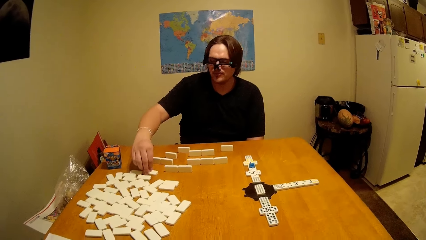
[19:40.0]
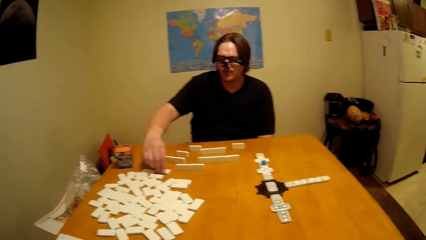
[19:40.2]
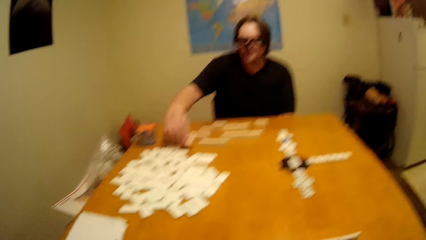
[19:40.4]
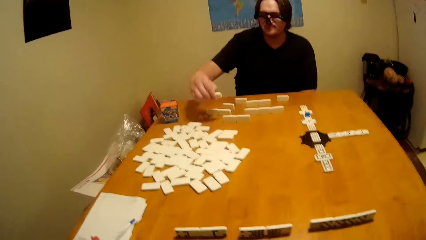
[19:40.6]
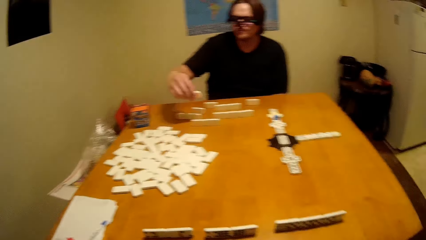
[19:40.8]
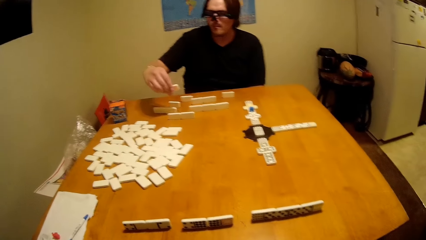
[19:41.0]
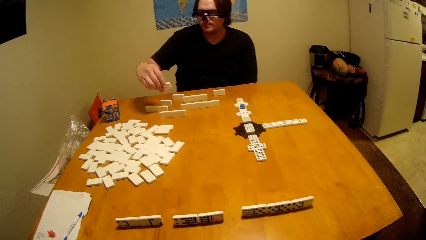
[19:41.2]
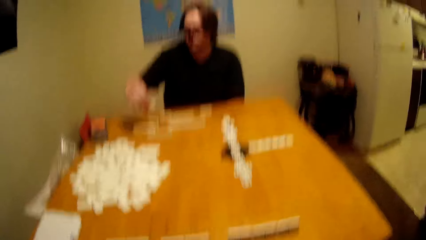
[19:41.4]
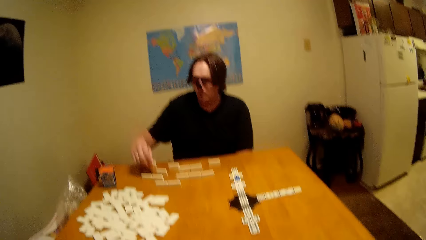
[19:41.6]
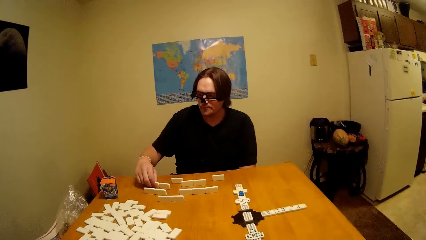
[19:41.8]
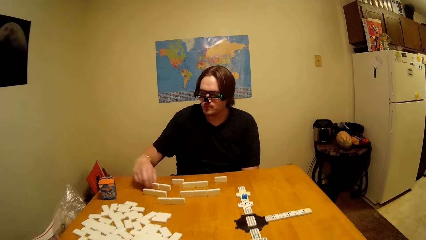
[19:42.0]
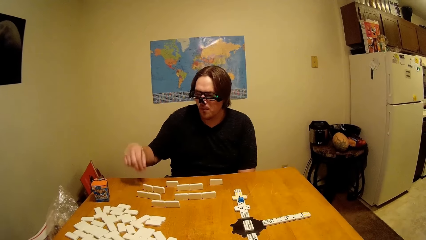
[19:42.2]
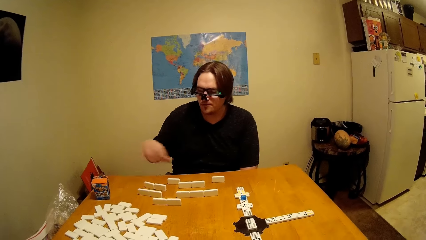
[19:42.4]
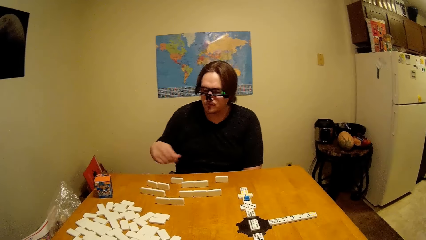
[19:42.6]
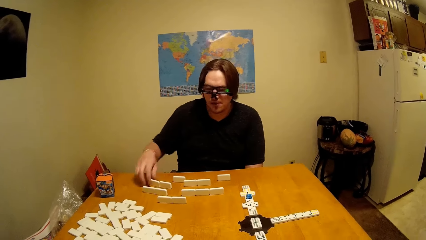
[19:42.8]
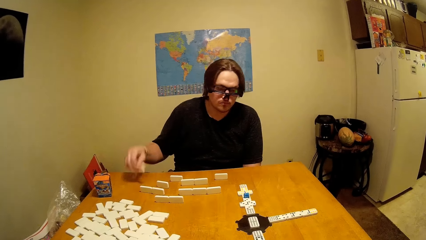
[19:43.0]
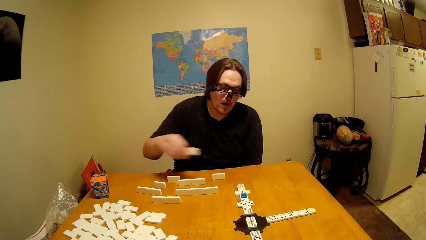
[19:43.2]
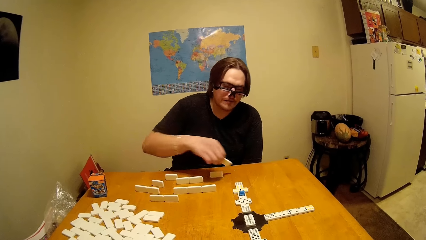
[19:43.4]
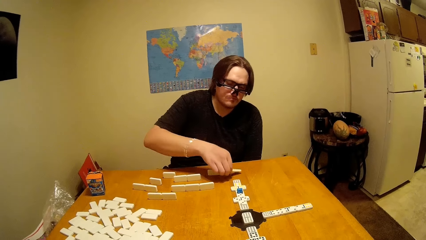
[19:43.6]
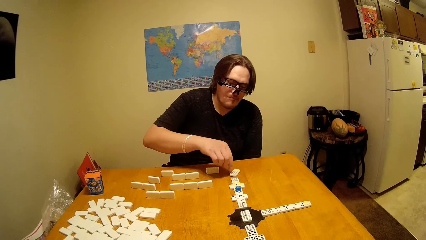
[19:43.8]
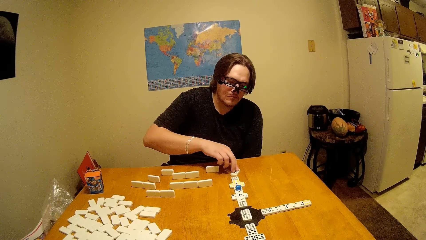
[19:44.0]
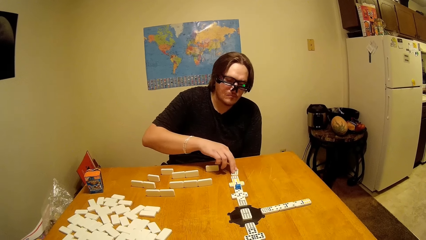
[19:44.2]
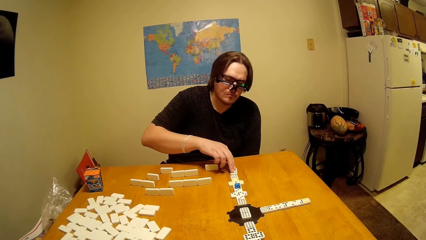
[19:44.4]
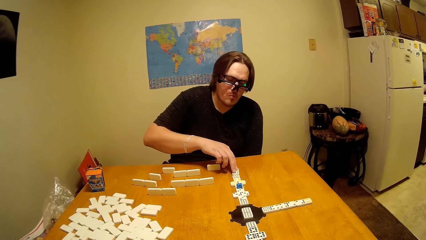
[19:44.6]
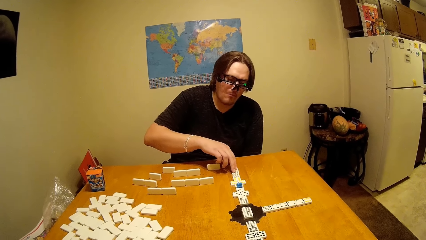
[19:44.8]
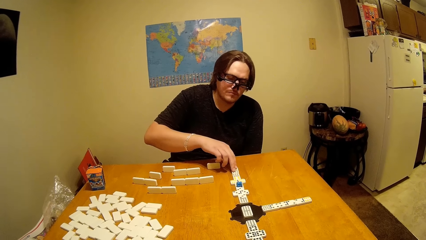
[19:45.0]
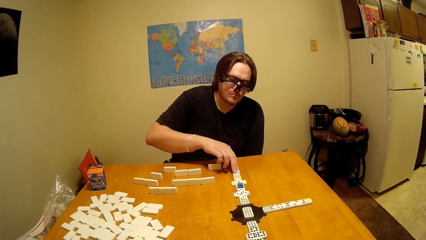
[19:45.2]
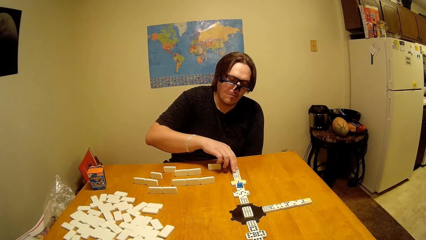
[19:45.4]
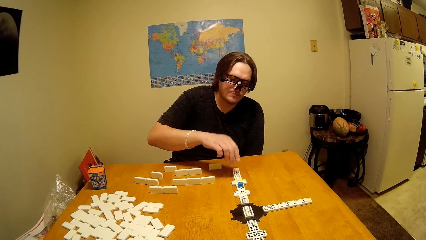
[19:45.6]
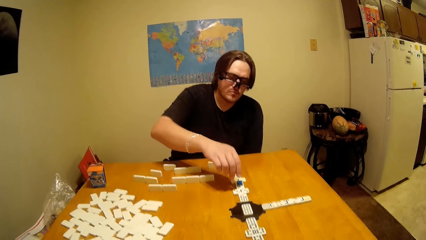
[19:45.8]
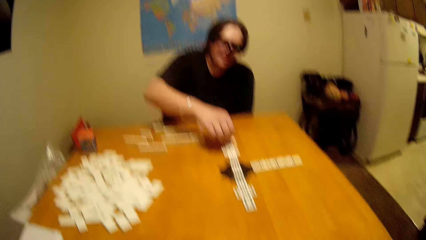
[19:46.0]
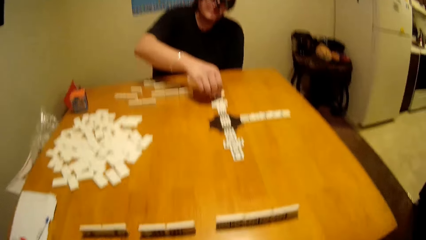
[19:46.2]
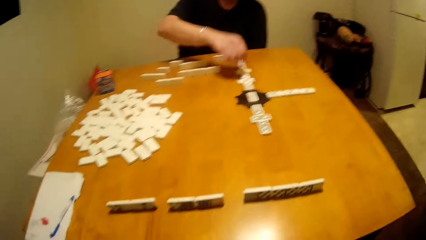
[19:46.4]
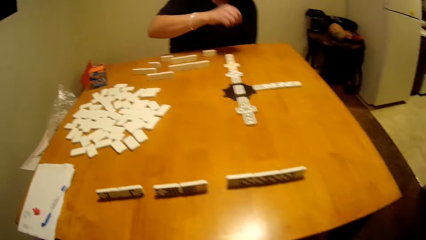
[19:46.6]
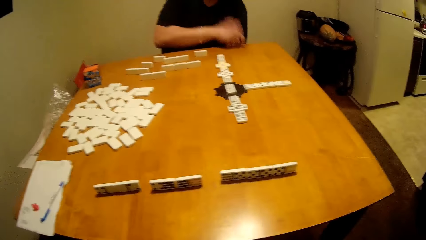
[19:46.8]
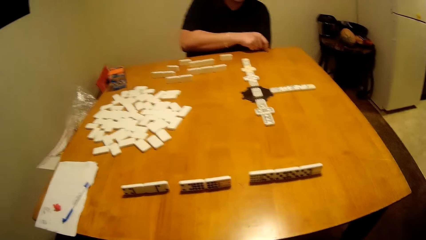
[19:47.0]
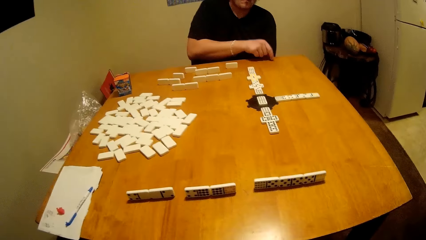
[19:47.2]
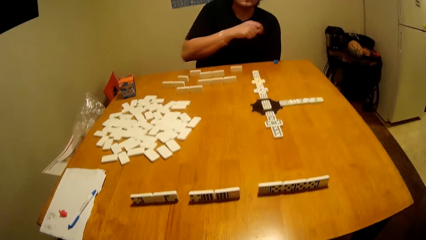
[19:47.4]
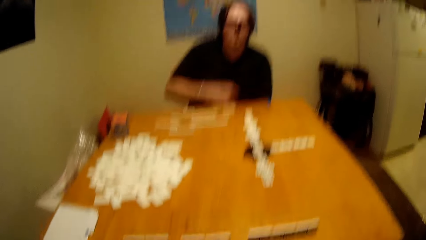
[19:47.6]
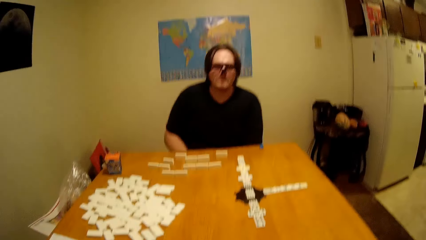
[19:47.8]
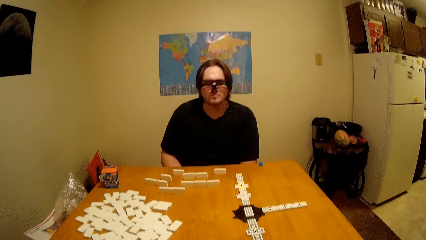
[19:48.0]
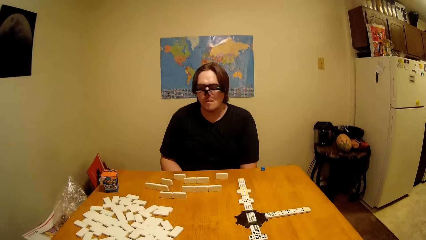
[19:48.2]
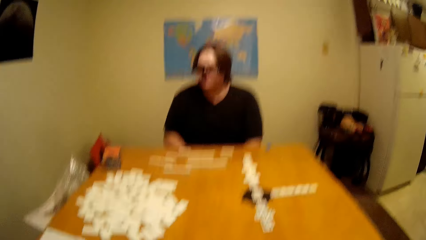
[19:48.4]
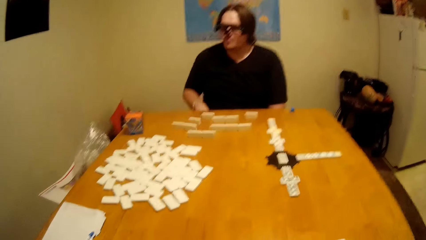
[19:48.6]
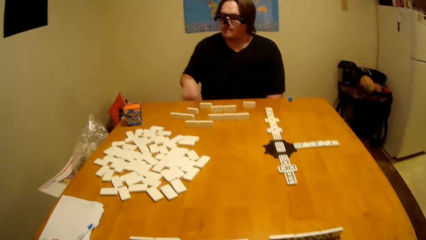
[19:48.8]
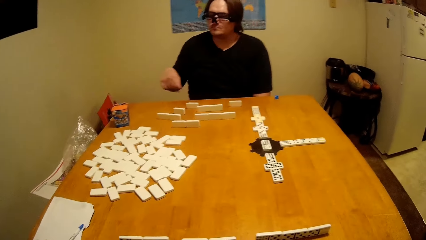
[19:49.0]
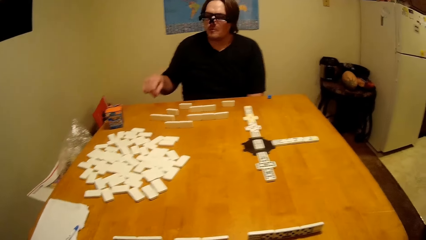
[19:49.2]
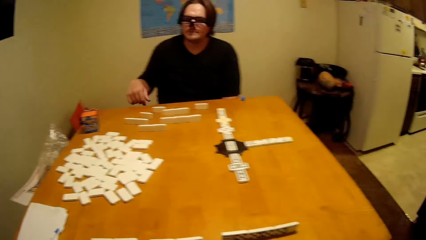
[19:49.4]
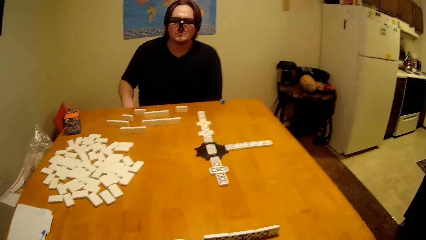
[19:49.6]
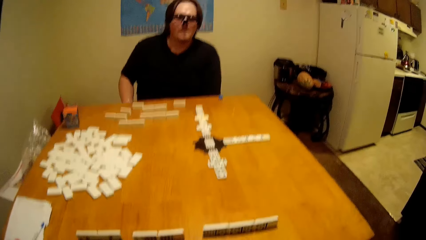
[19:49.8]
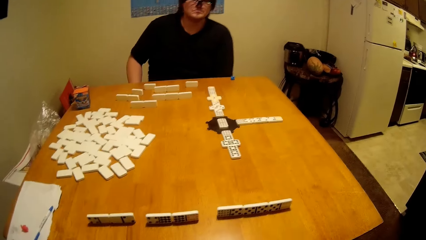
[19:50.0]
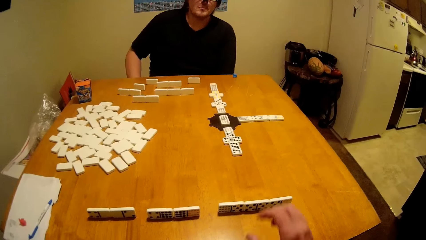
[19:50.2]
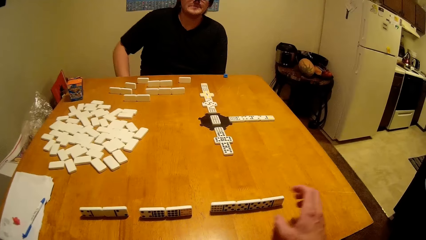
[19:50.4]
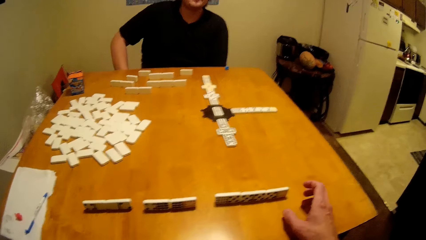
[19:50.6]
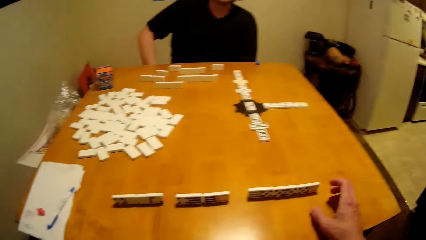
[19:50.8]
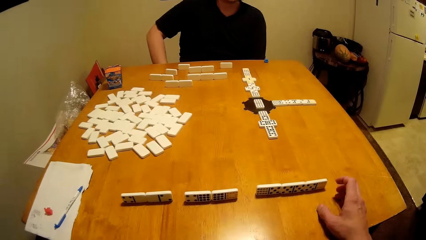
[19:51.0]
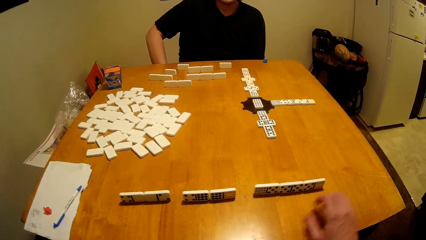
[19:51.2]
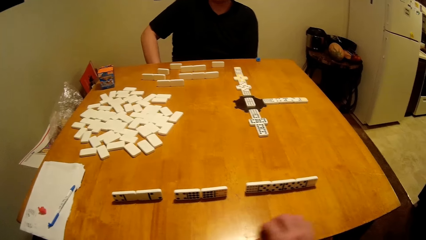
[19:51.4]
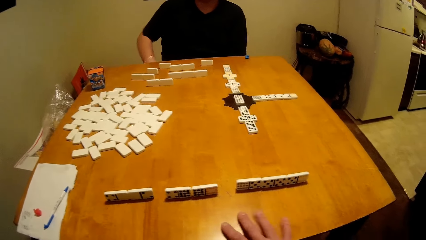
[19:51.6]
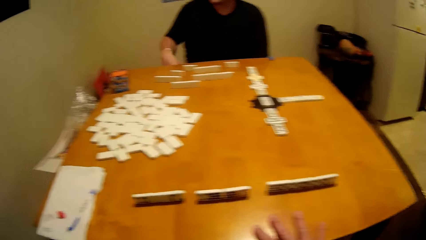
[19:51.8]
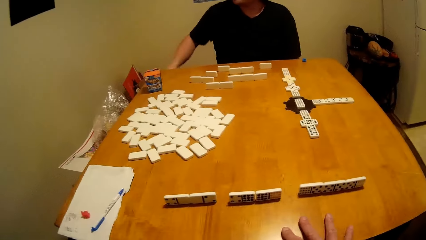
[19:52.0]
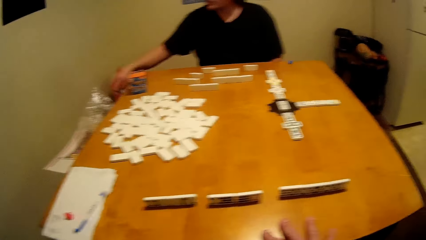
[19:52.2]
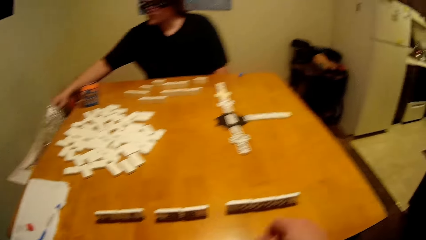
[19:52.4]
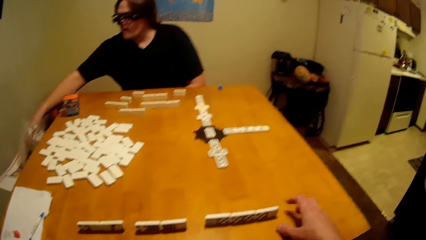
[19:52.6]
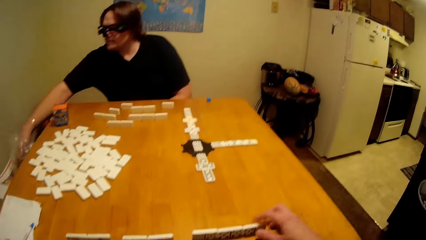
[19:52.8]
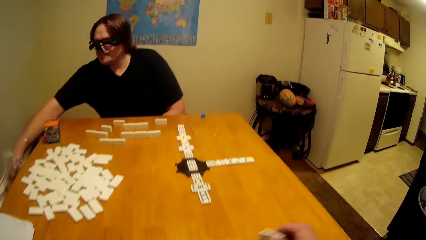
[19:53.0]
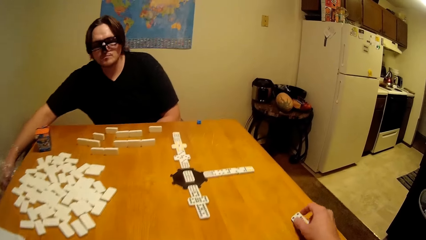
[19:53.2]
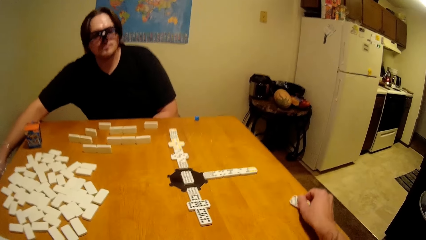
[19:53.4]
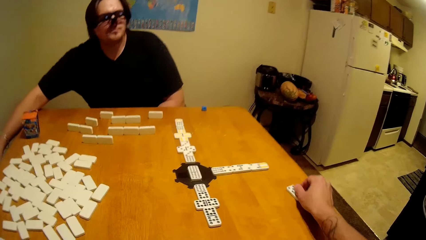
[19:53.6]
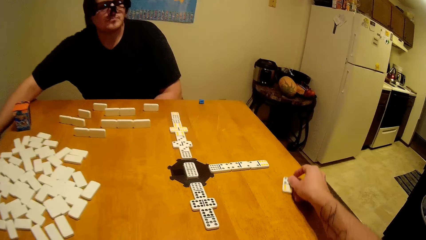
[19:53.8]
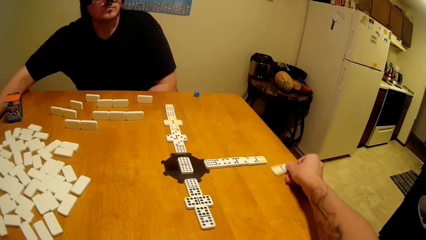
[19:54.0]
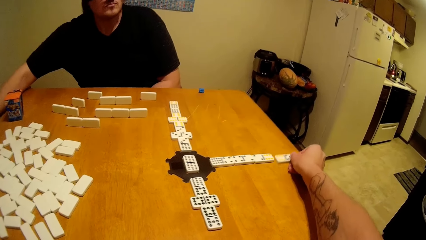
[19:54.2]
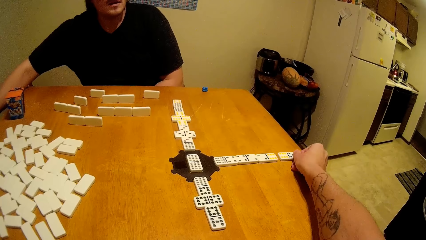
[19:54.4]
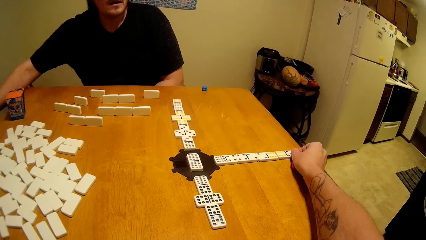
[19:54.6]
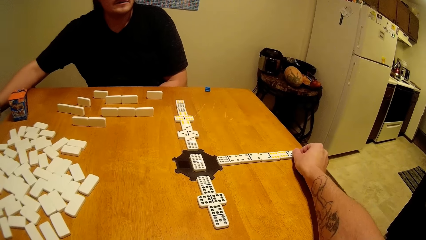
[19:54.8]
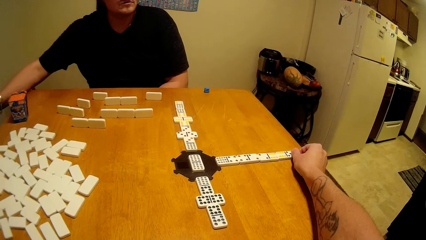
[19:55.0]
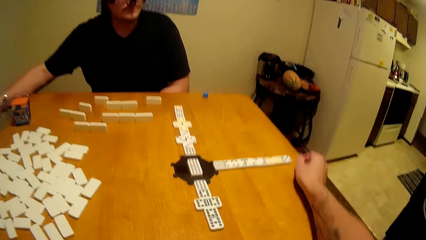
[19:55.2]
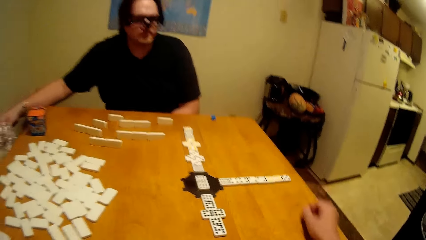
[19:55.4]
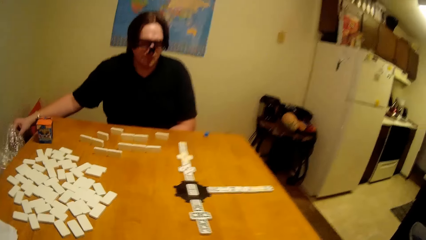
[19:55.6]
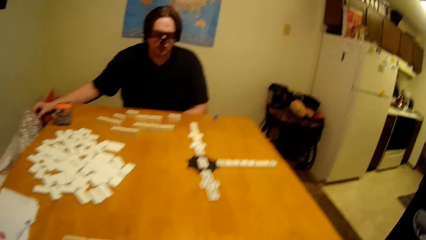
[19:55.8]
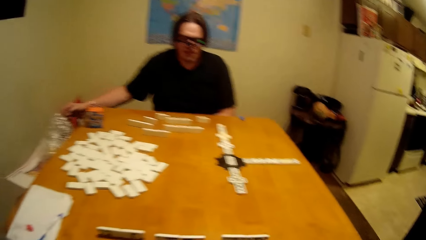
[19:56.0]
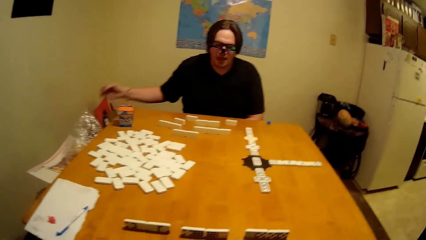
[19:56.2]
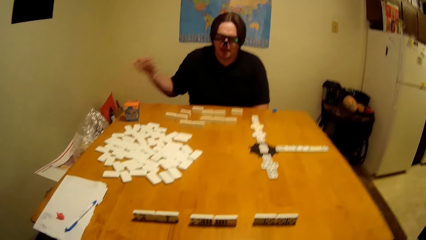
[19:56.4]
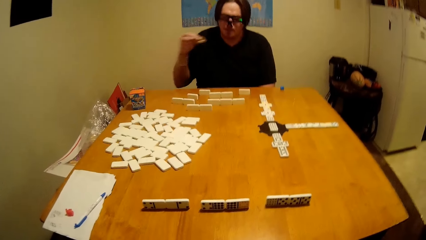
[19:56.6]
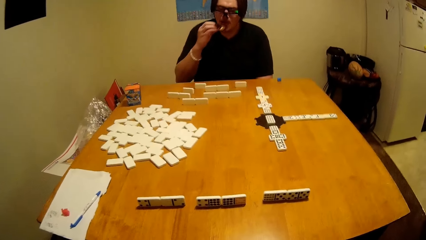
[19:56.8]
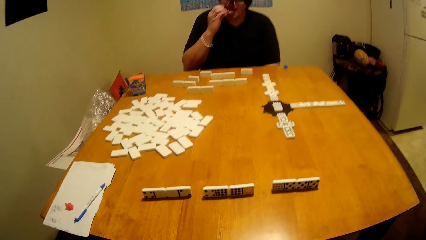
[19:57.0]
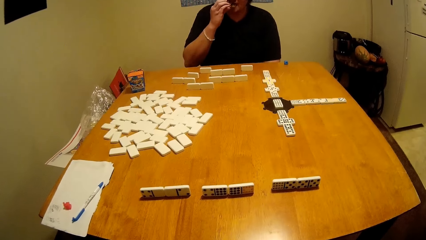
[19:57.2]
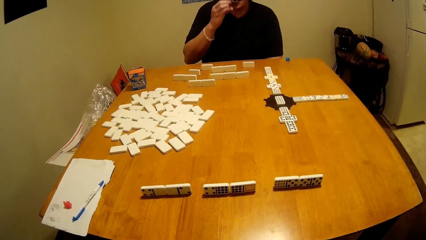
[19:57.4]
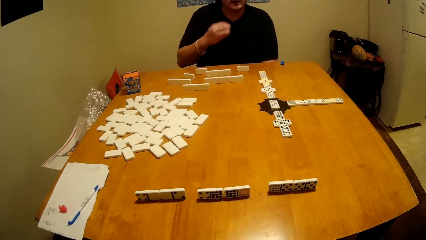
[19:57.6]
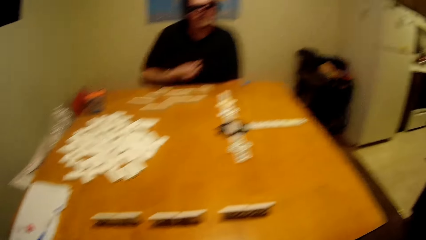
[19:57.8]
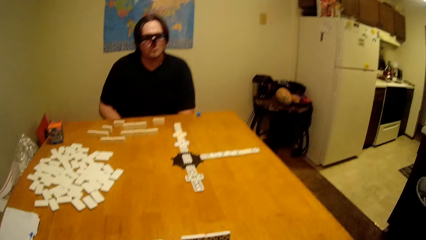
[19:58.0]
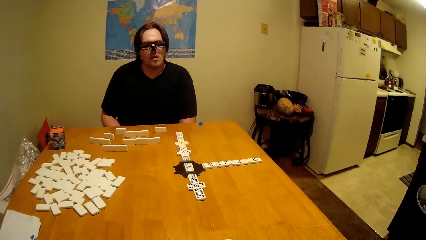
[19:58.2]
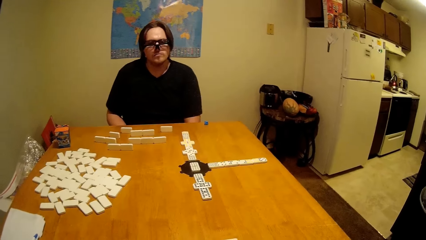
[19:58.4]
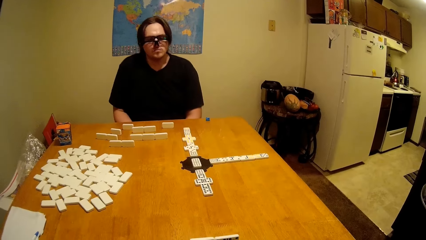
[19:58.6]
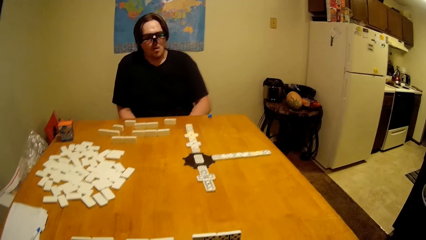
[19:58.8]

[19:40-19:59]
A man takes the dominoes piece, picks up a dice, puts the dominoes piece down and plays the dice. The man takes the dominoes piece, puts the dominoes piece down, takes the dice and puts the dice down. The camera wearer plays the dice and puts the dominoes piece down. The man eats a biscuit.
